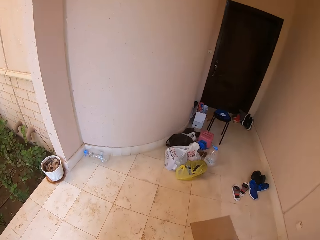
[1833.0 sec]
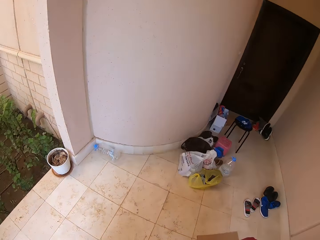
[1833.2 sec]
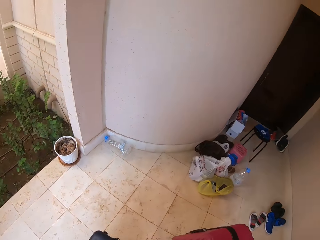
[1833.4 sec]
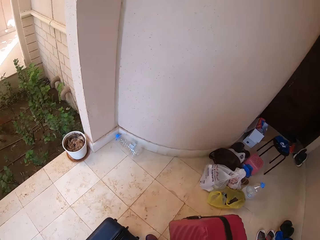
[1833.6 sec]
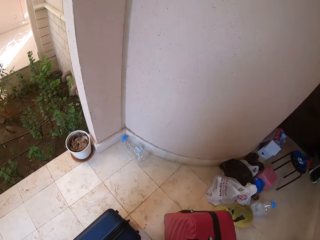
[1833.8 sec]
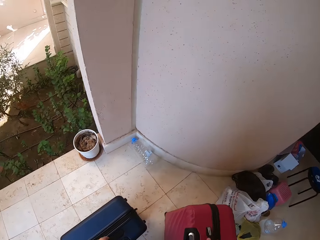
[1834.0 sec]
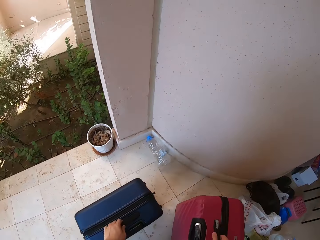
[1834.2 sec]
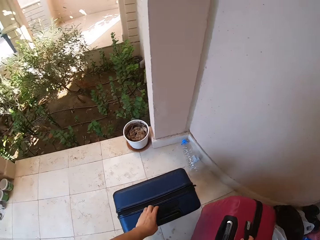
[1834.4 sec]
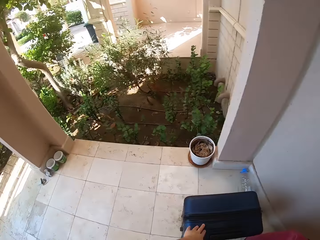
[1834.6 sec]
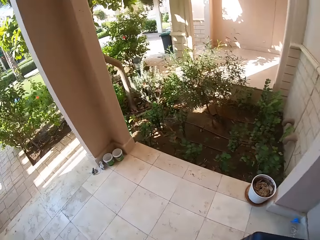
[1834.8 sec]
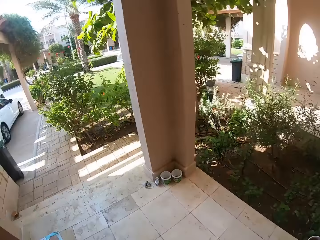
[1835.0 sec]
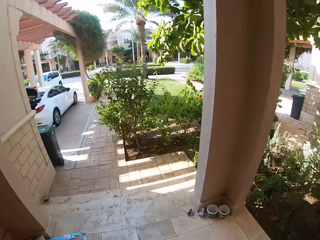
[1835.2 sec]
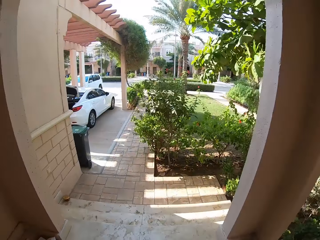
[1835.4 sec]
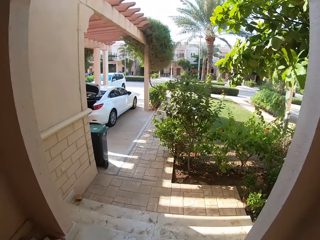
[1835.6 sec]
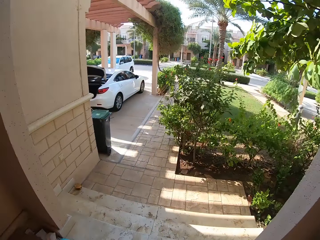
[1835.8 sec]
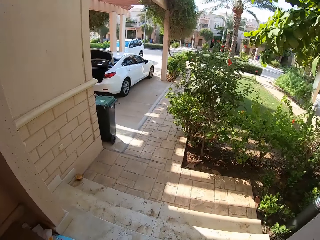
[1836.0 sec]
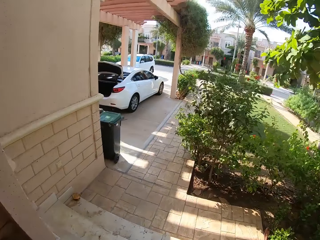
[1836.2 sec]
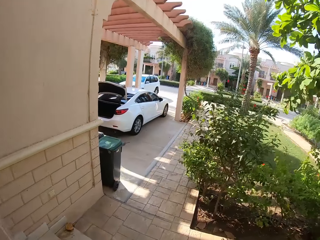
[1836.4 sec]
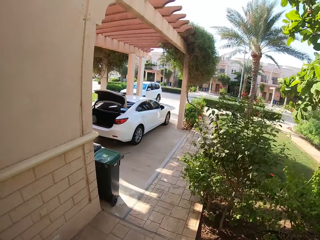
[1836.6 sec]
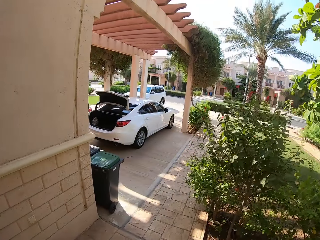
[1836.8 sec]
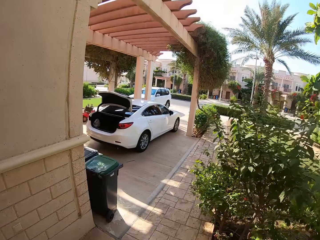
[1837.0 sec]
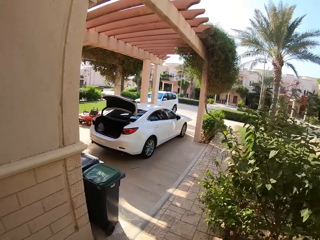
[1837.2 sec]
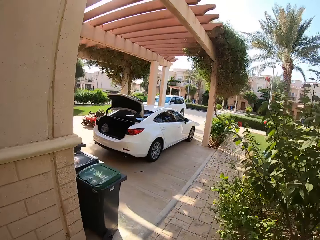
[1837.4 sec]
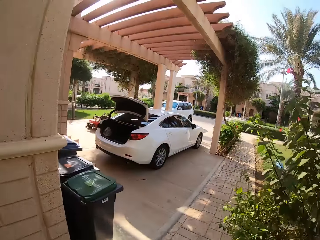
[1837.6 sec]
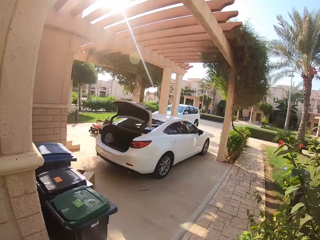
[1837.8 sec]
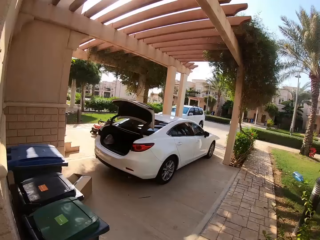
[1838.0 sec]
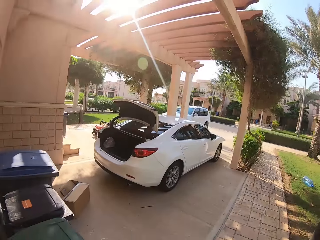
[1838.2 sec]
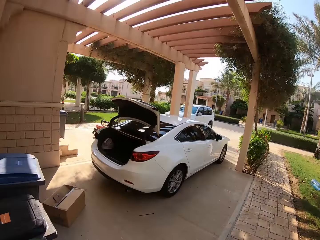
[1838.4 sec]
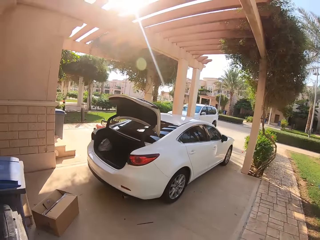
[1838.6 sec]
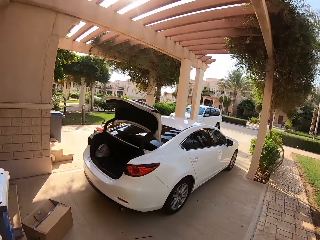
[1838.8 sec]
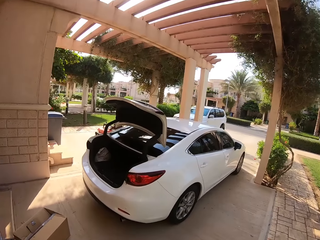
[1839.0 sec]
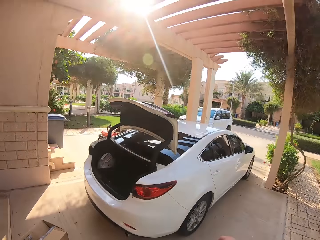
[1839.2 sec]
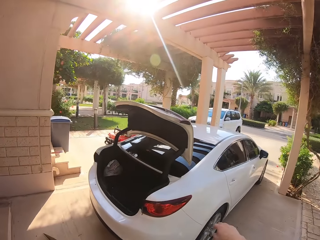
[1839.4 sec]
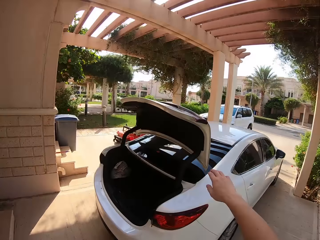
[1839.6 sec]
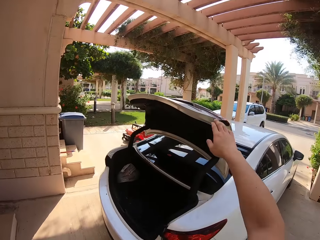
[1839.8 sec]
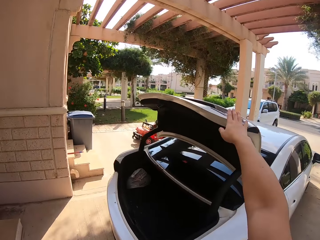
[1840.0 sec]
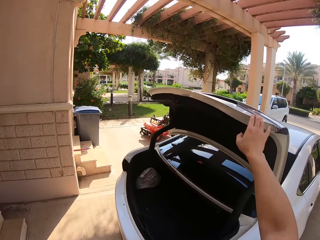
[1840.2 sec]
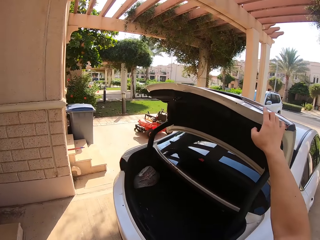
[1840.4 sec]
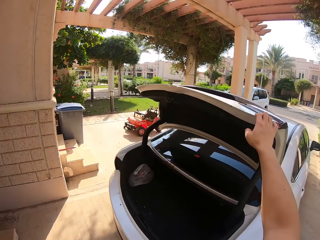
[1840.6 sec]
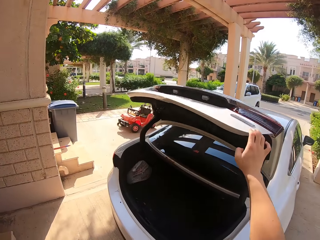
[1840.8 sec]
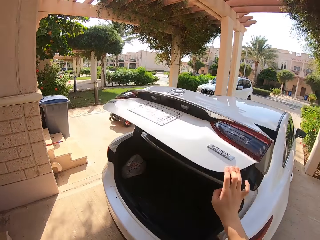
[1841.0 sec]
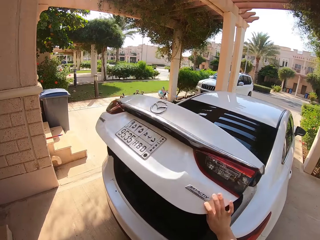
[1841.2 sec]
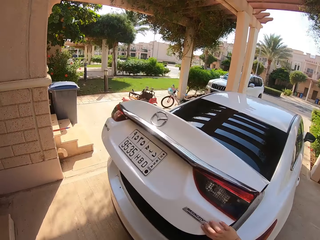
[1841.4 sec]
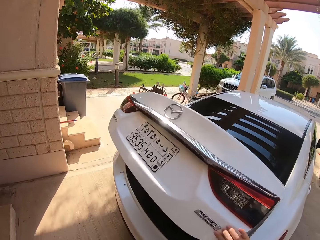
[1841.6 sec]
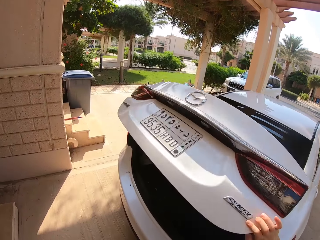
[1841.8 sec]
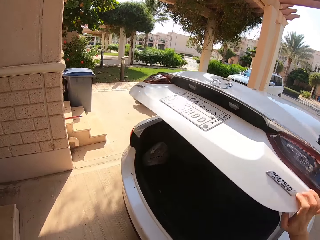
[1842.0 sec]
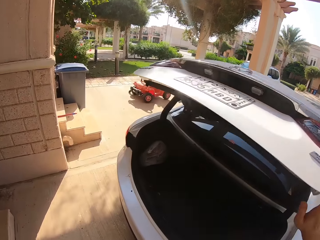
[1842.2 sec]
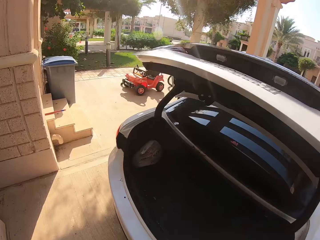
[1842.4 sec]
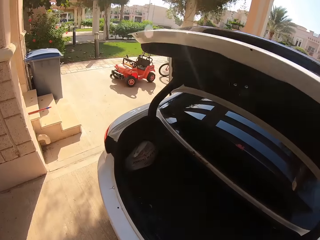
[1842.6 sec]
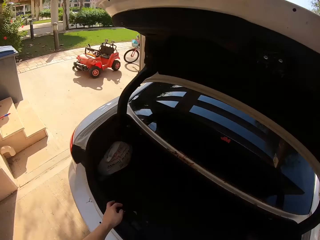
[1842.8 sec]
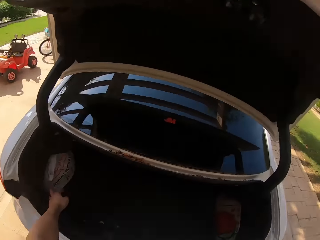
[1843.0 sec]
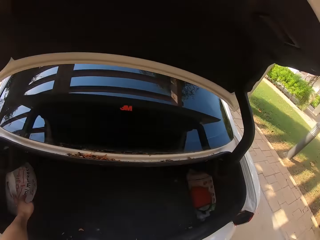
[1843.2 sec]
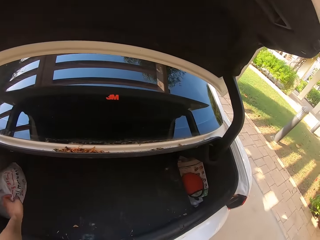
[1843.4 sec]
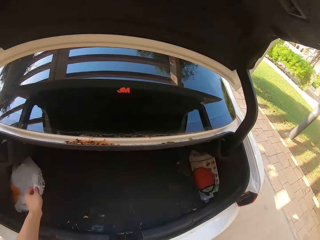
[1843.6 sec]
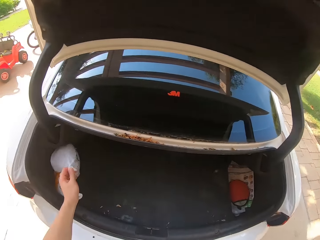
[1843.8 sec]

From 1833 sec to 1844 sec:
The camera wearer places the suitcase on the ground. They walk around the area. They close the boot with their hand, and open the boot with their hand.

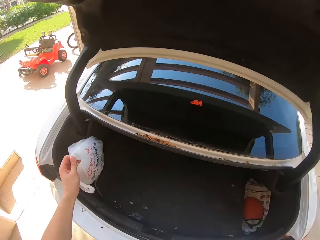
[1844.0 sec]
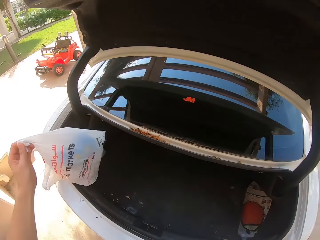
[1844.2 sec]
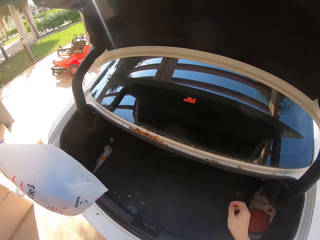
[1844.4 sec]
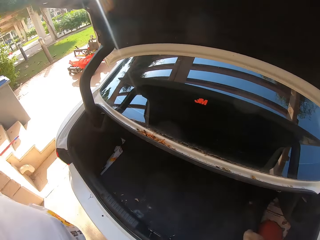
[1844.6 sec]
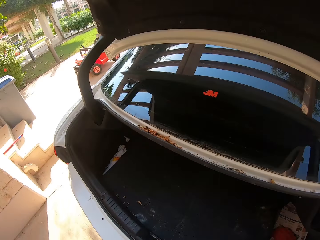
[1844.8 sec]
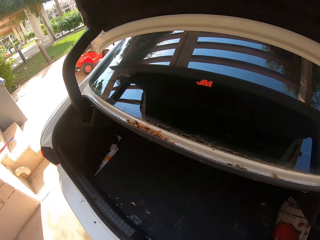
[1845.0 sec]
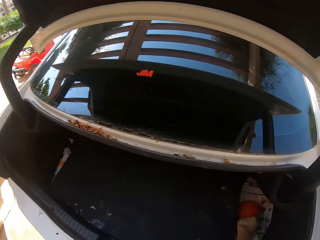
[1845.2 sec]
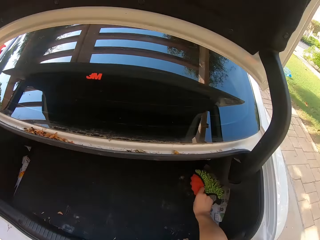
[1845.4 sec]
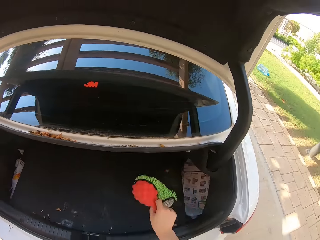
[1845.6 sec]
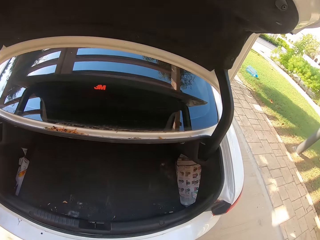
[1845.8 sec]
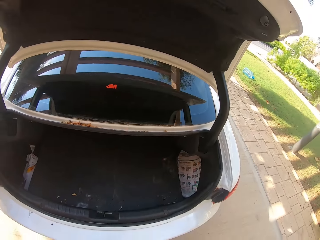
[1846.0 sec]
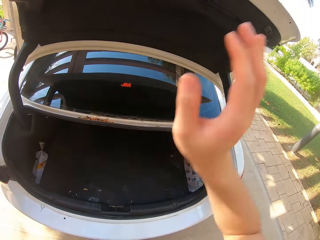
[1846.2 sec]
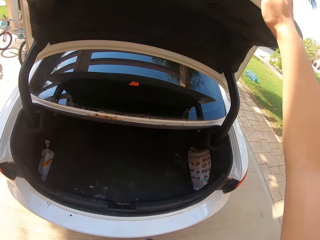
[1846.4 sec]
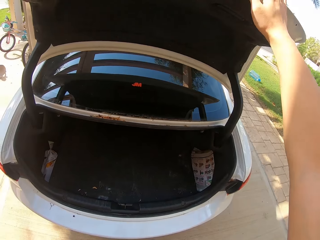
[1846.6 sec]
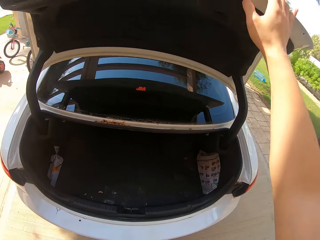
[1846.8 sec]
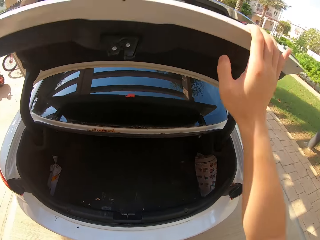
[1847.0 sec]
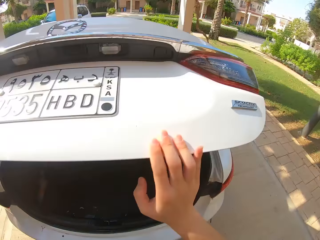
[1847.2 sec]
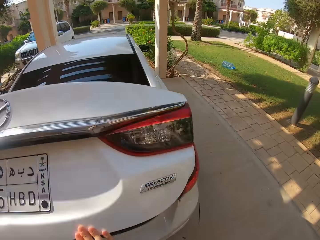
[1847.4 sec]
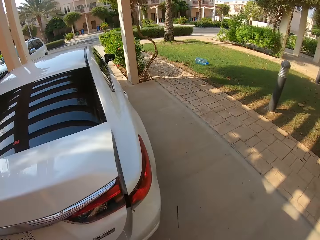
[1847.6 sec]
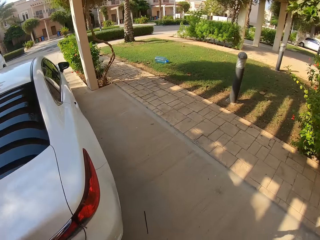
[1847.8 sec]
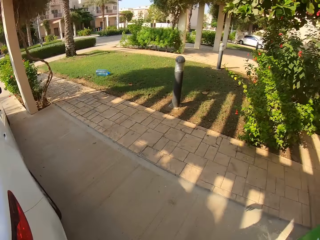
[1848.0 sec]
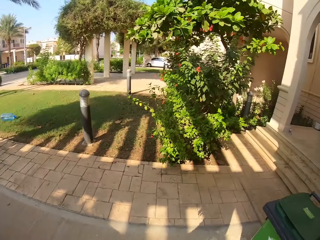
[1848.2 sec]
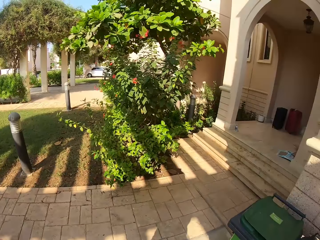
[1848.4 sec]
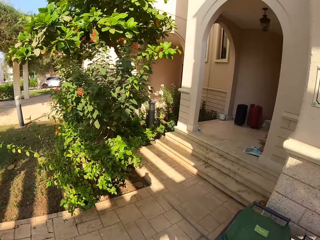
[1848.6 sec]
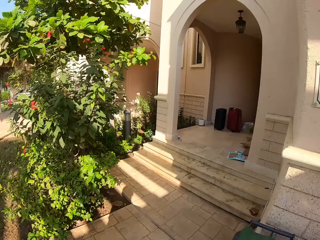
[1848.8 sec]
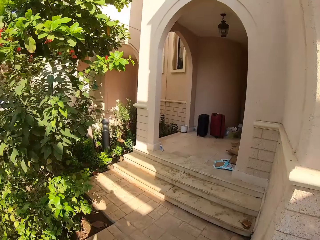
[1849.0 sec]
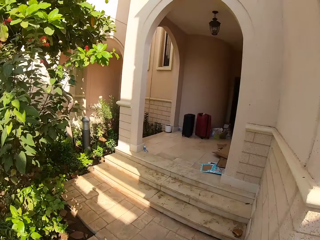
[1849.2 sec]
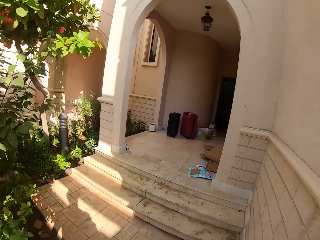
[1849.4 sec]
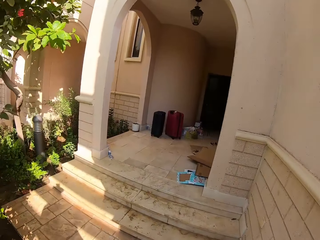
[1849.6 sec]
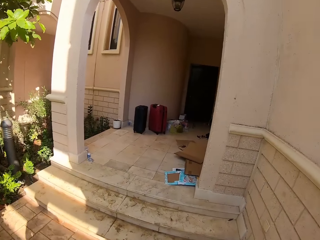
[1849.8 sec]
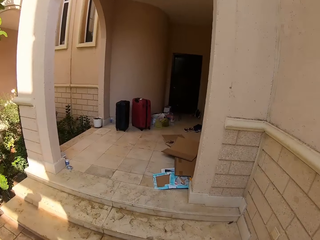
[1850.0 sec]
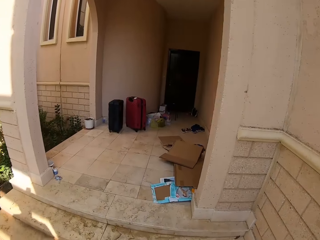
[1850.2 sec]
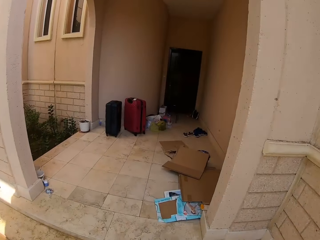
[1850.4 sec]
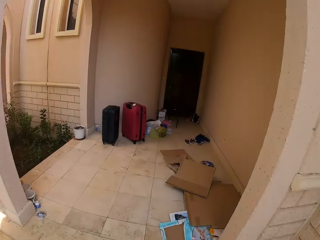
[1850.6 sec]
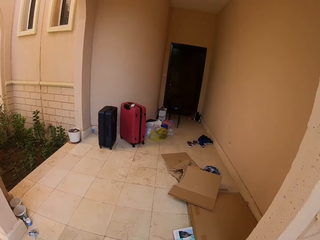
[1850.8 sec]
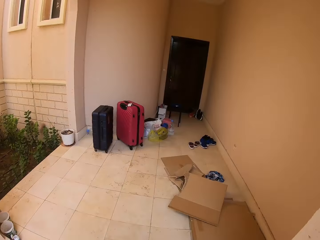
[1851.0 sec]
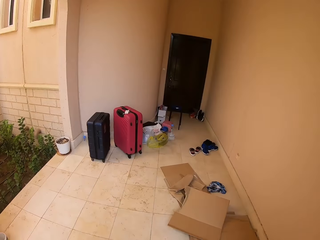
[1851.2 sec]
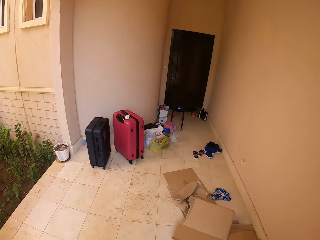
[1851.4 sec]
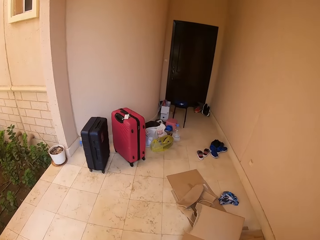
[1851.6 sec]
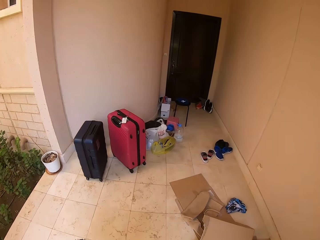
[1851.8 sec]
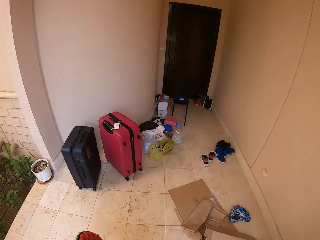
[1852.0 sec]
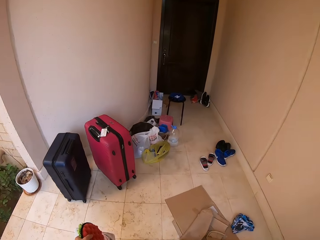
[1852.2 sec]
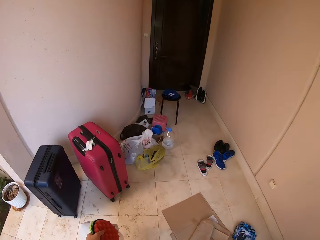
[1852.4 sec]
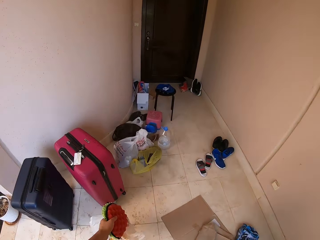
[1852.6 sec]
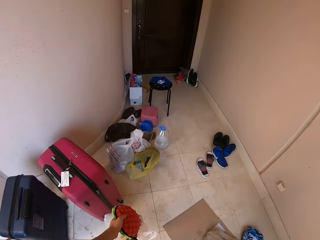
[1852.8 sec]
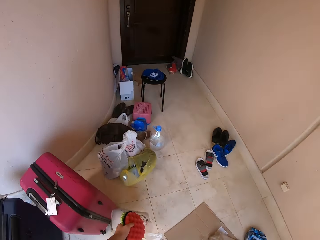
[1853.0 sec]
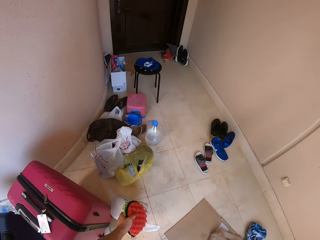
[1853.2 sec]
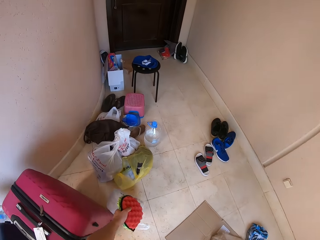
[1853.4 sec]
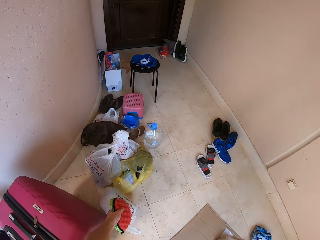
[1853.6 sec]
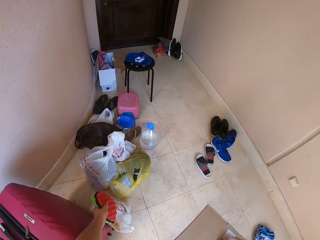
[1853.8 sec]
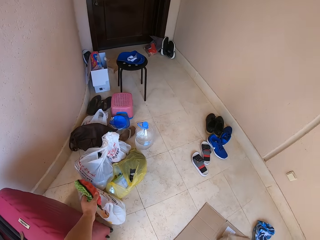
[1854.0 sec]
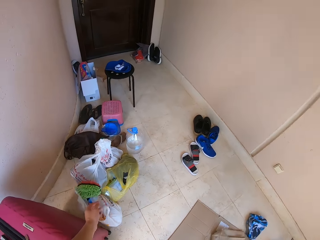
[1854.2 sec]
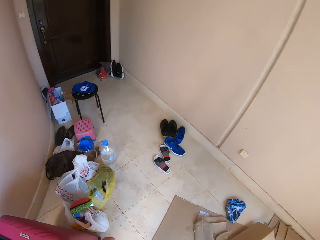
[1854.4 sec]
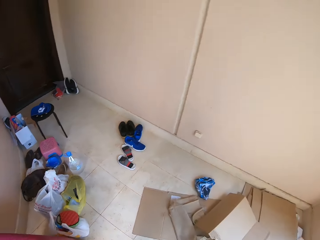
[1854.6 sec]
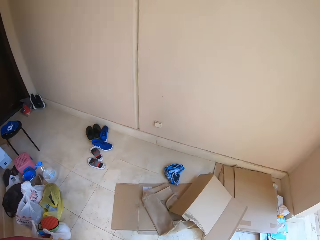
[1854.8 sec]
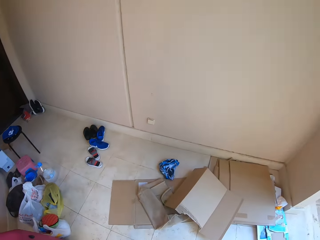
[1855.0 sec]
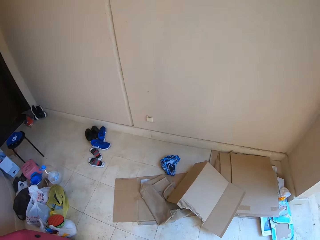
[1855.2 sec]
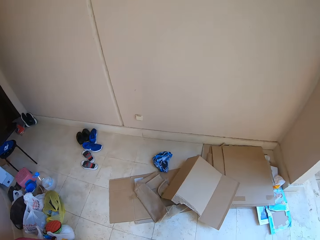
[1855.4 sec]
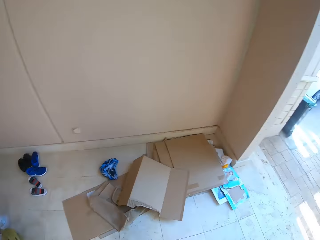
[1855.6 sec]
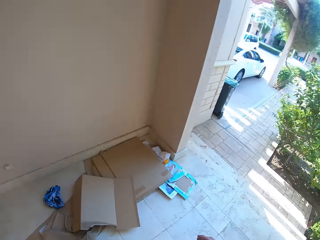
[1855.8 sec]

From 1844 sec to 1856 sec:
The camera wearer picks up a paper from the boot. They pick up a bag from the boot. They close the car boot with their hand. They walk towards the door. They place the paper or luggage on the floor.
